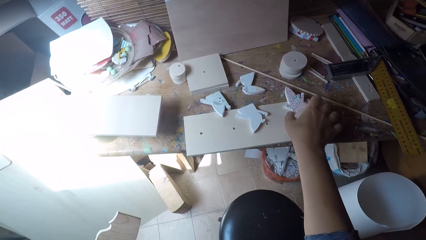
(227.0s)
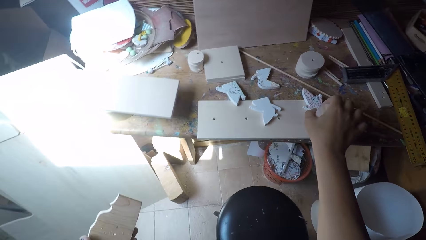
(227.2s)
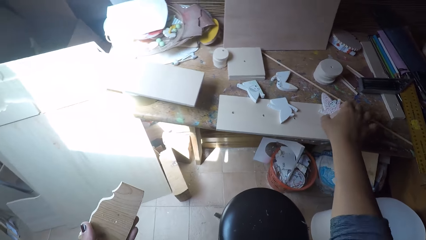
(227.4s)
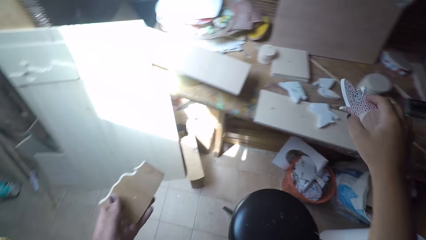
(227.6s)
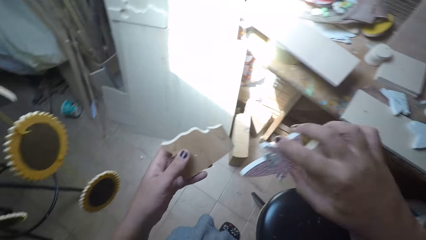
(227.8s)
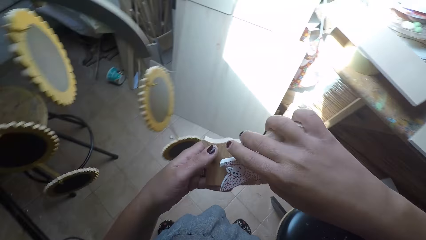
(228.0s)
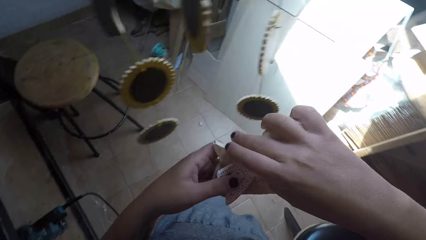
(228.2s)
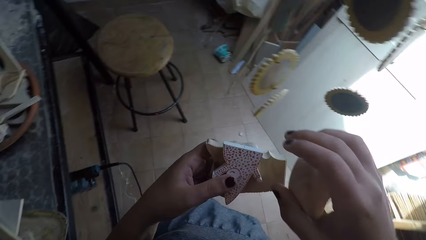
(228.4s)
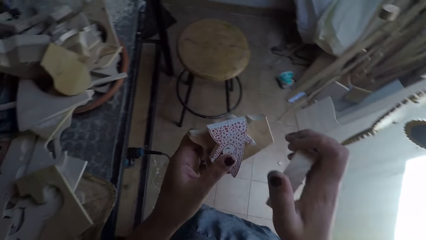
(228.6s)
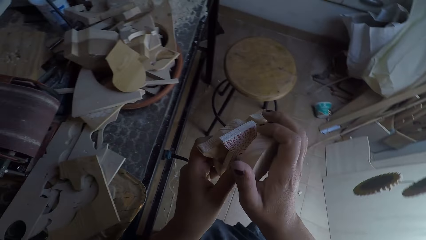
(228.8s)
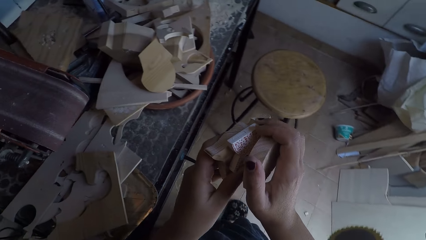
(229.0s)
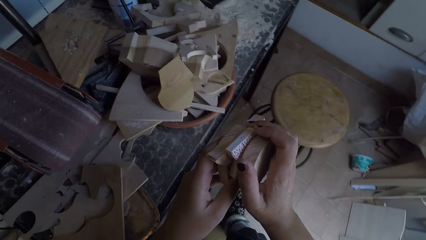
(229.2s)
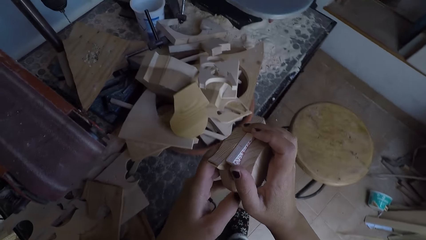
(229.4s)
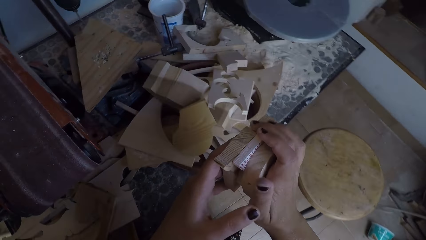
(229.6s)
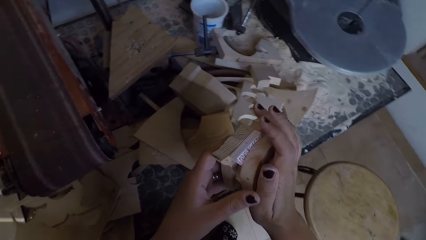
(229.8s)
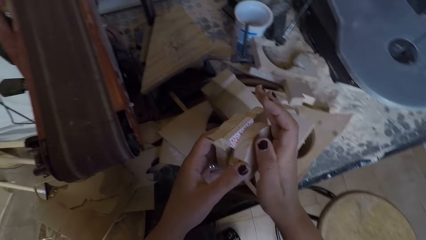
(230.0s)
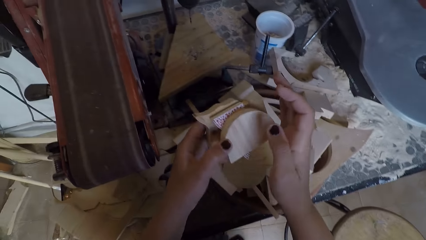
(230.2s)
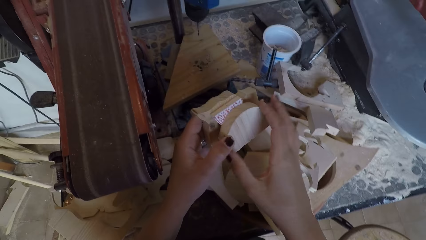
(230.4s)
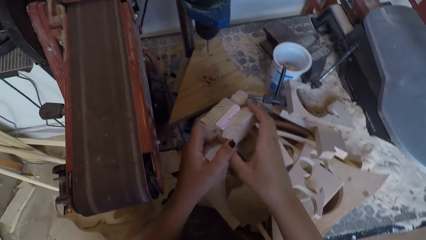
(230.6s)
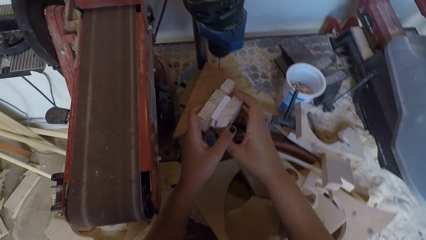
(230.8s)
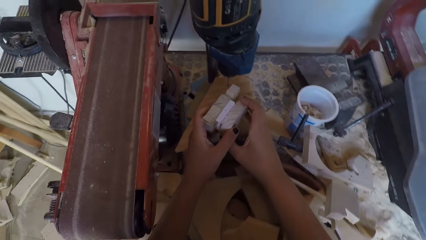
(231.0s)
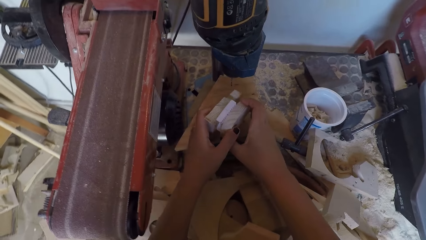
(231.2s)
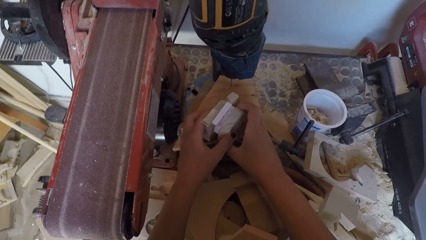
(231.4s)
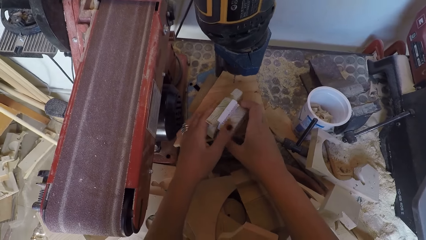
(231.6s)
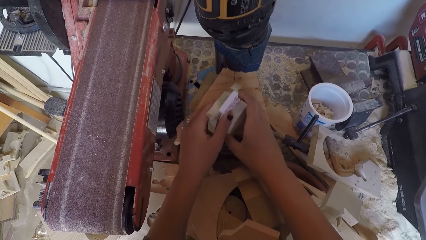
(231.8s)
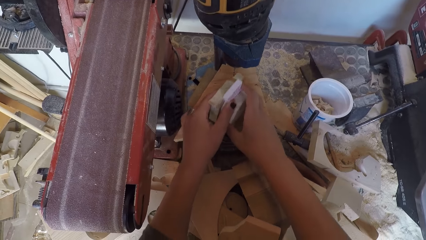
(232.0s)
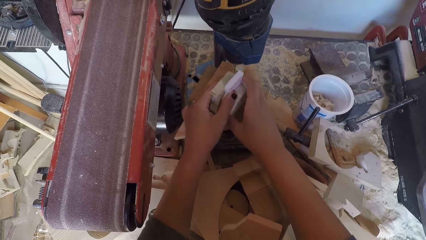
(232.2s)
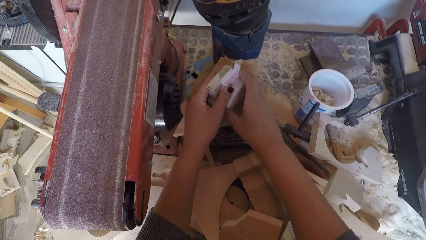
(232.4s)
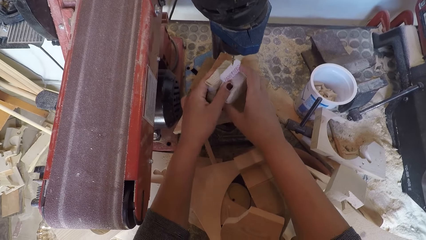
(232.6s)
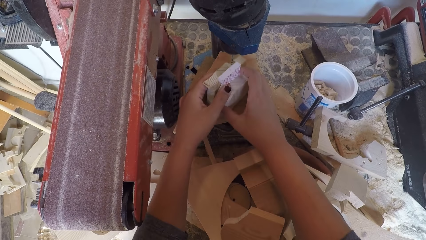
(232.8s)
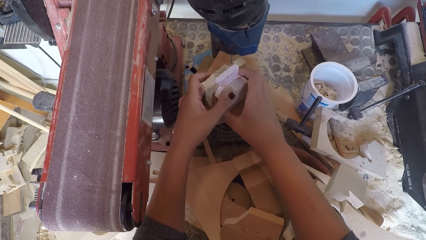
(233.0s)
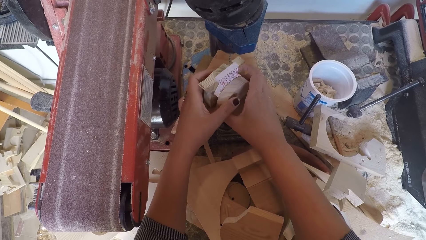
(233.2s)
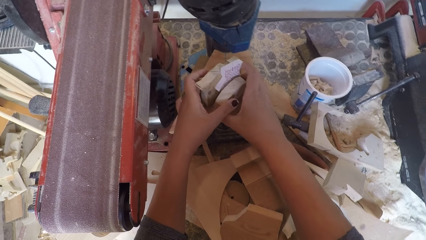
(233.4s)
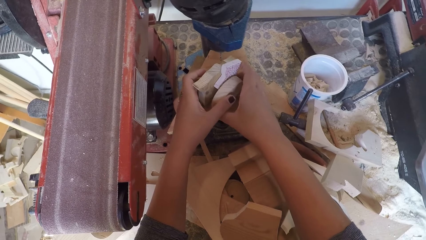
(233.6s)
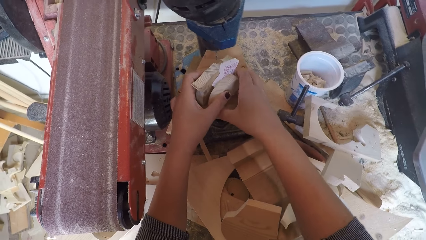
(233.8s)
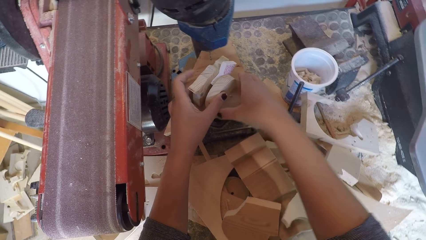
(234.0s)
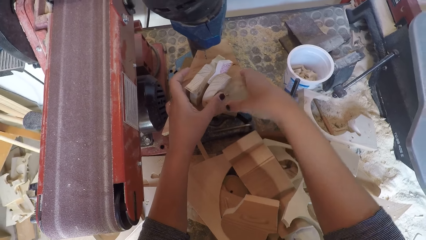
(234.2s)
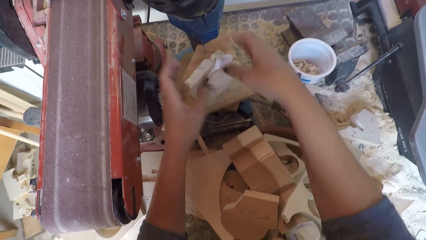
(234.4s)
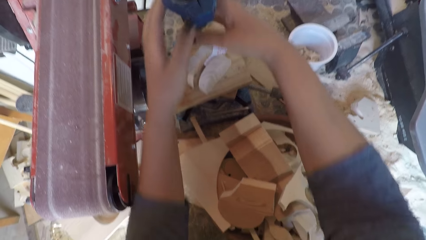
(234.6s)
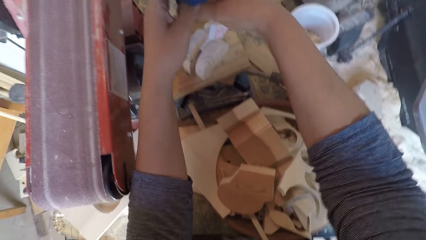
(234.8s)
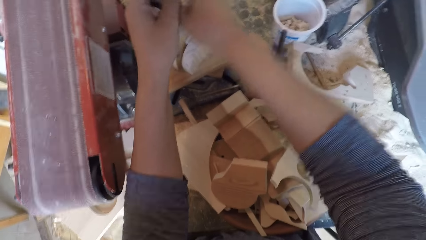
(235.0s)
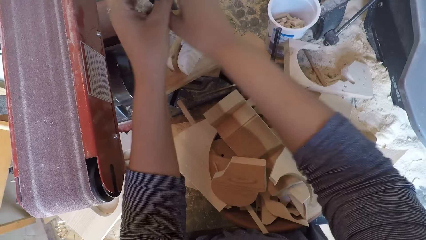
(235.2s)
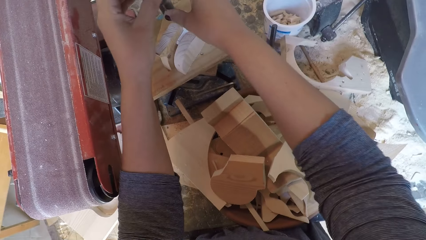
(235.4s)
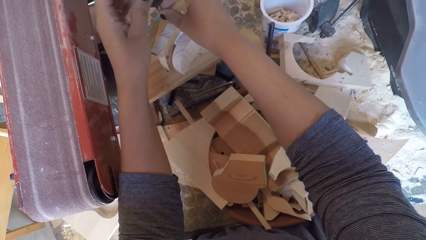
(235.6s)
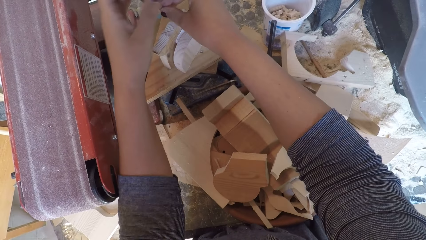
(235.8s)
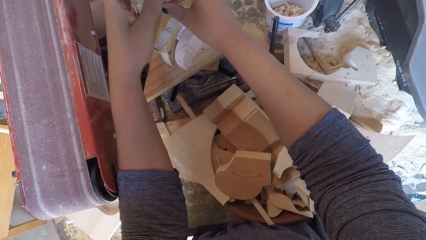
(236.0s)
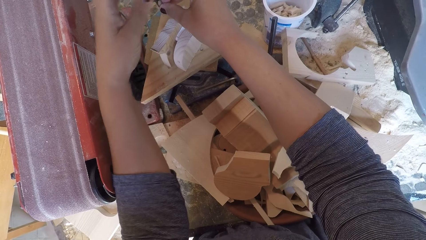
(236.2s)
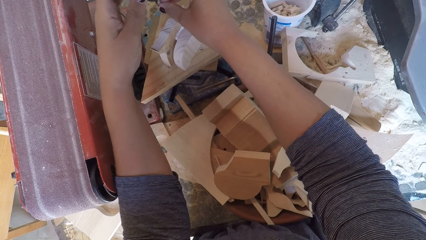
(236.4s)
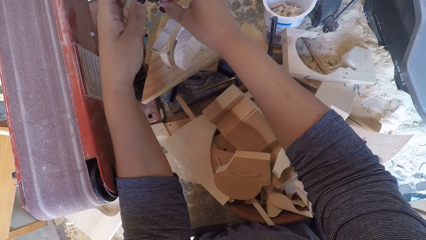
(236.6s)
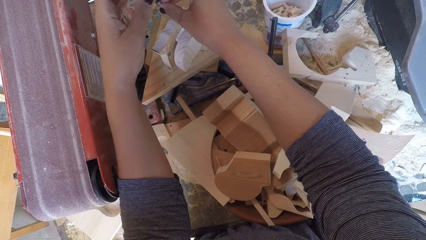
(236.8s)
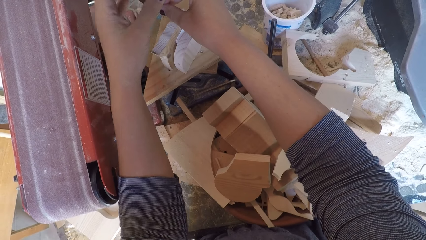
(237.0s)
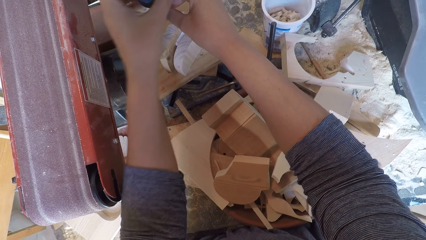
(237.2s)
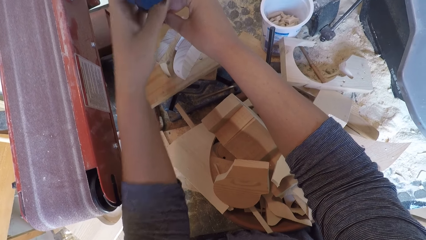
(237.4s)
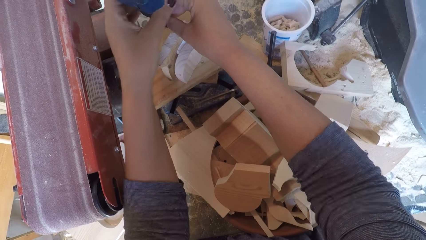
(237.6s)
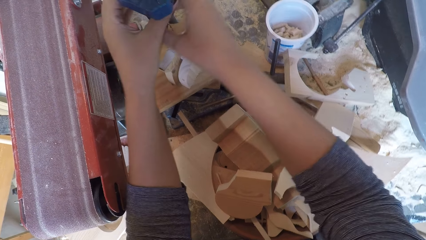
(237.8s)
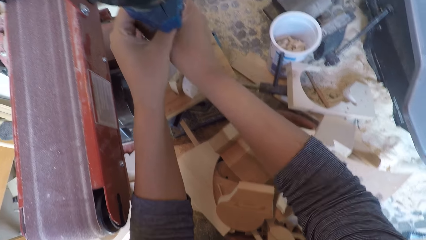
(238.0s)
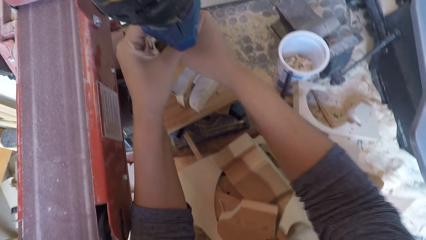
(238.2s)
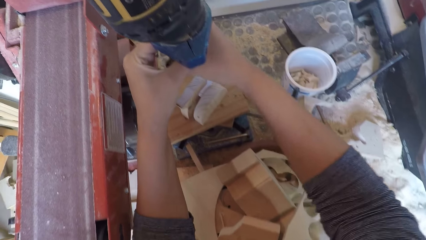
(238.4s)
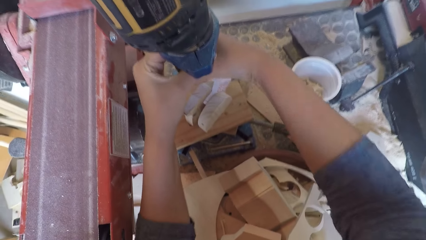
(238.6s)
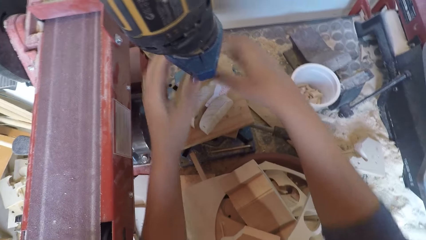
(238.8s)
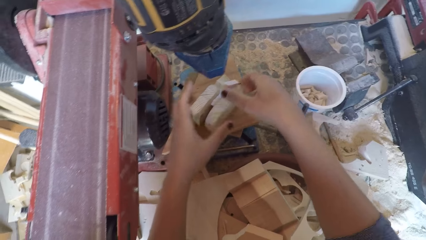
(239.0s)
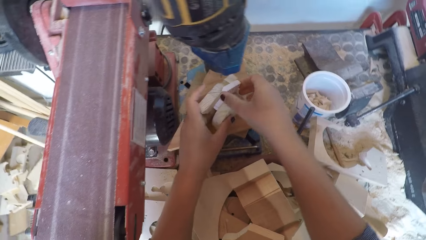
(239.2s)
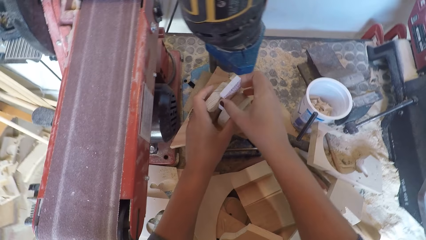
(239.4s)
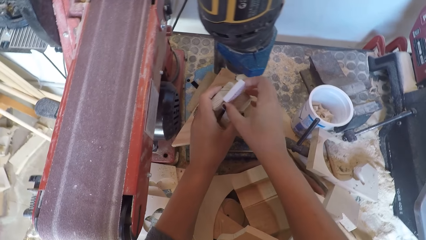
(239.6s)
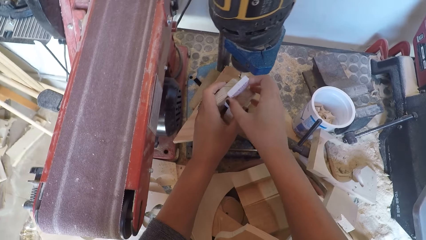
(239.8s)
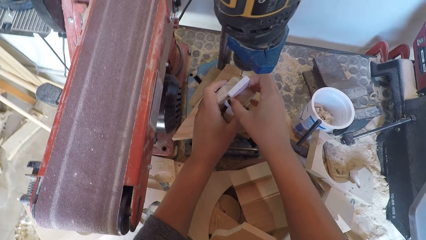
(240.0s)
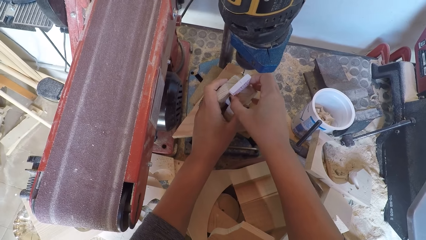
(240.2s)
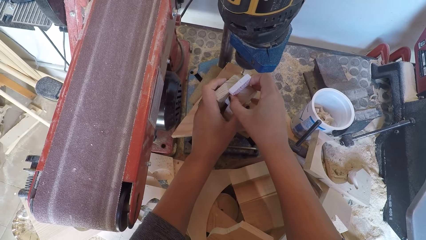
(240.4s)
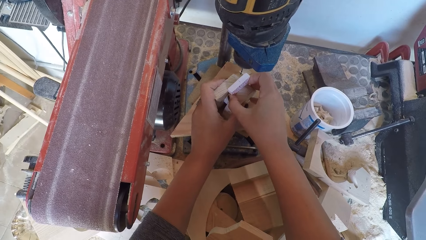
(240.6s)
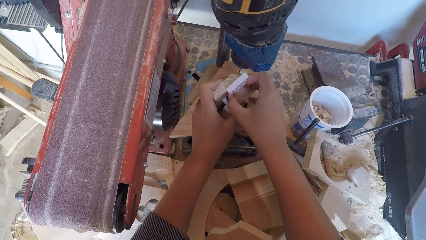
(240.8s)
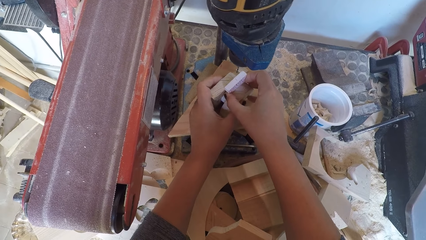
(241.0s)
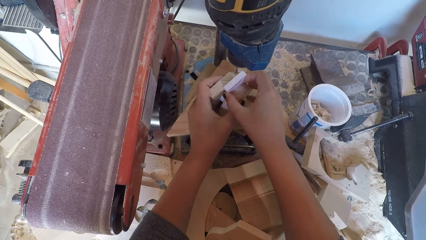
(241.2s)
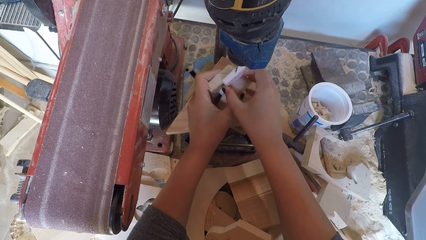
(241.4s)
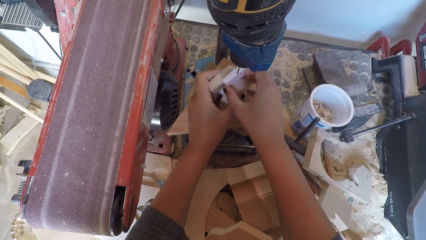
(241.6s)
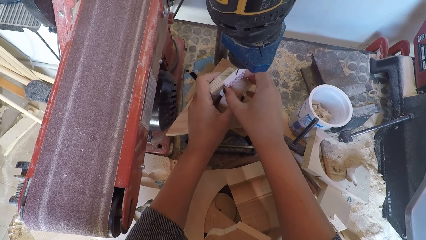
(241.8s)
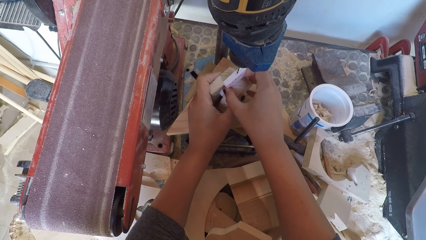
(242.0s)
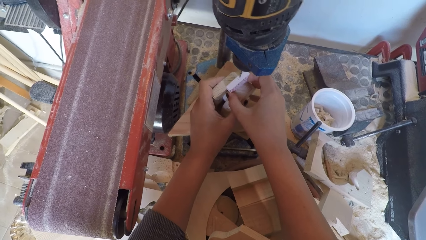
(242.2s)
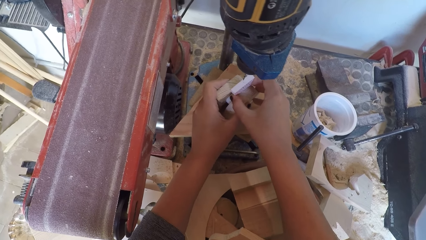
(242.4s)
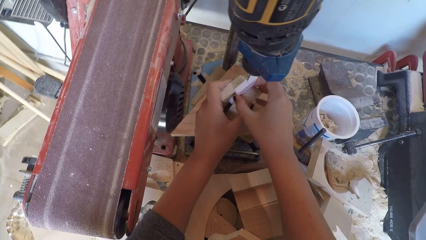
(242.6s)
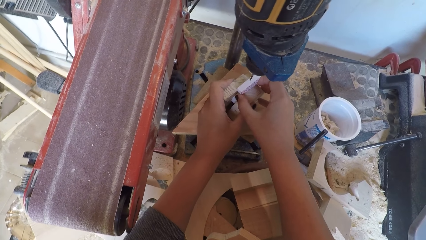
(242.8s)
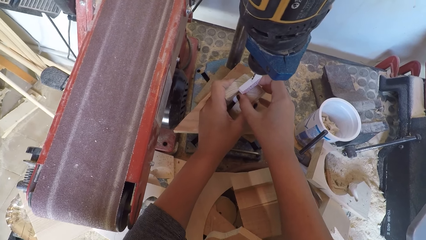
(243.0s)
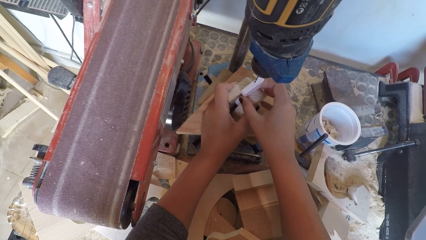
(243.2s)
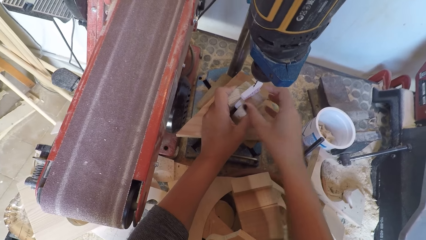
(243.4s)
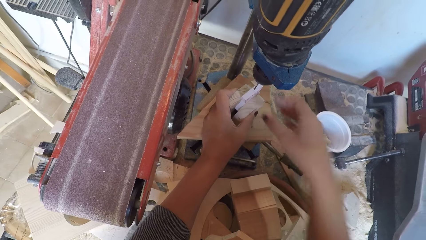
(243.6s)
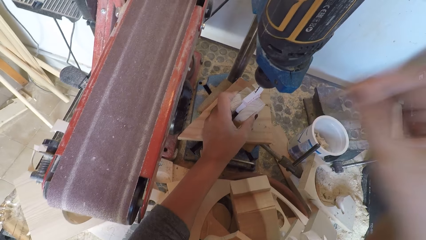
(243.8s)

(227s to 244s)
The camera wearer drops the wood ornament or wood curving on the work bench. They pick up the wood curving on the piece of wood. They turn around. They place the wood ornaments in between two woods. They place the wood ornaments and the woods on the drill board under the drill bit. They rotate the drill bit. They tighten the screw of the drilling machine. They hold the drill bit. They adjust the wood ornaments. They hold the pieces of curving under the drill bit.
